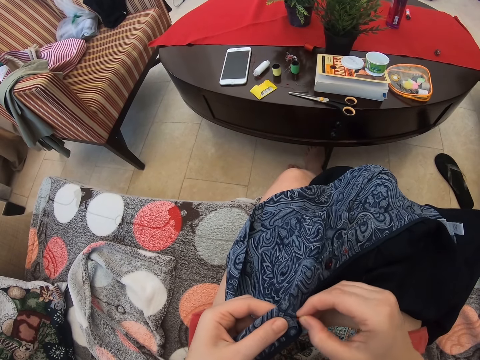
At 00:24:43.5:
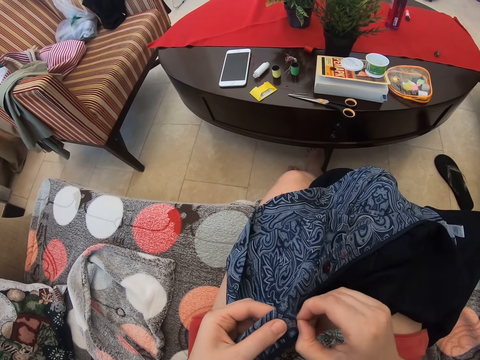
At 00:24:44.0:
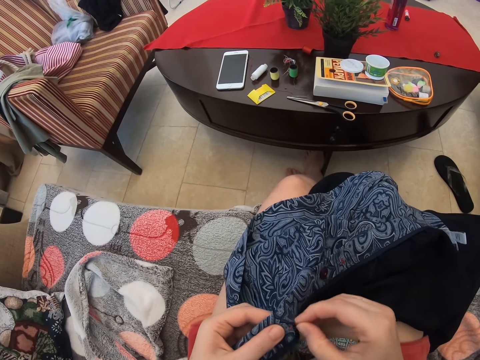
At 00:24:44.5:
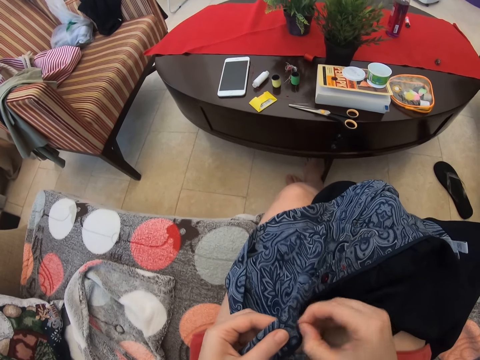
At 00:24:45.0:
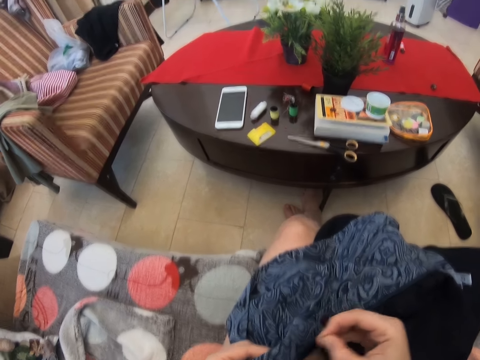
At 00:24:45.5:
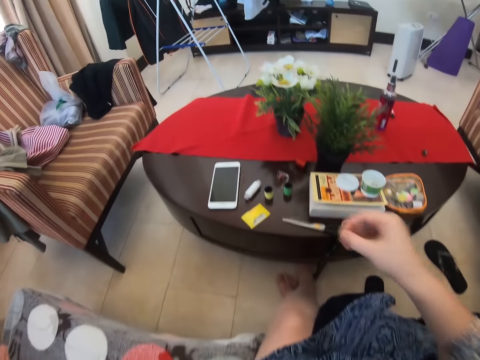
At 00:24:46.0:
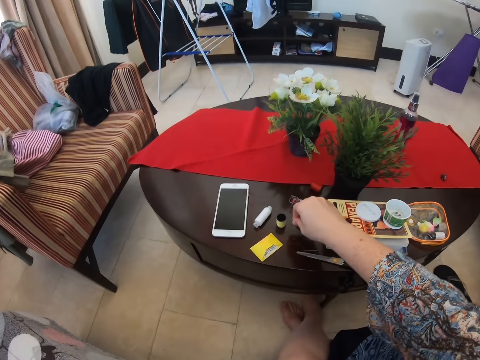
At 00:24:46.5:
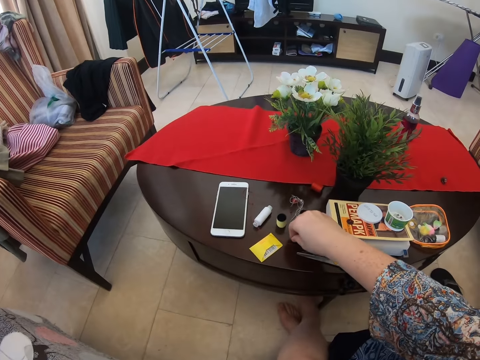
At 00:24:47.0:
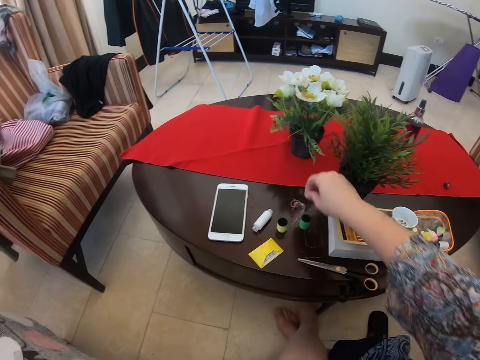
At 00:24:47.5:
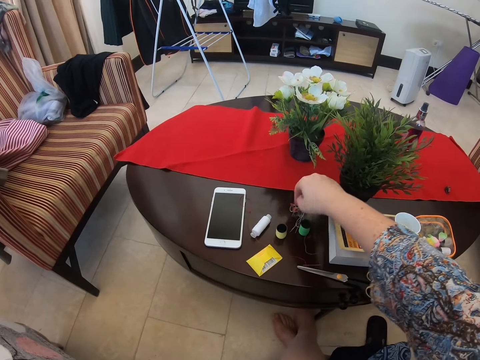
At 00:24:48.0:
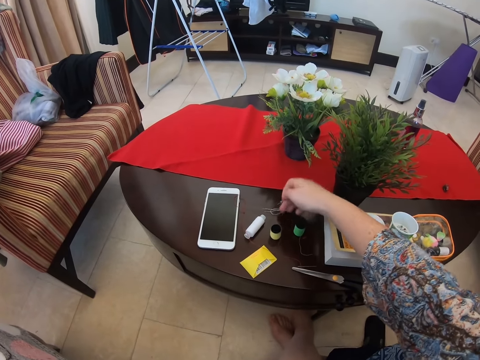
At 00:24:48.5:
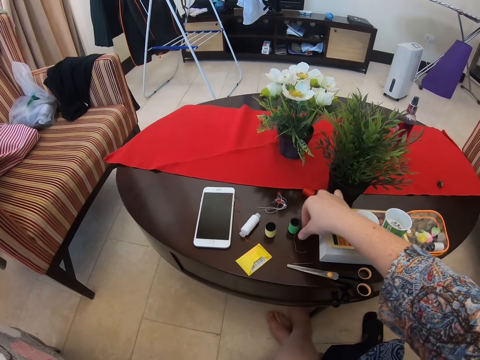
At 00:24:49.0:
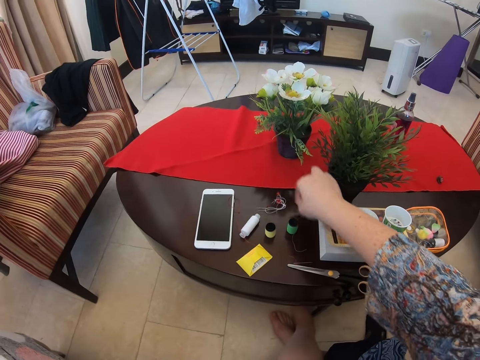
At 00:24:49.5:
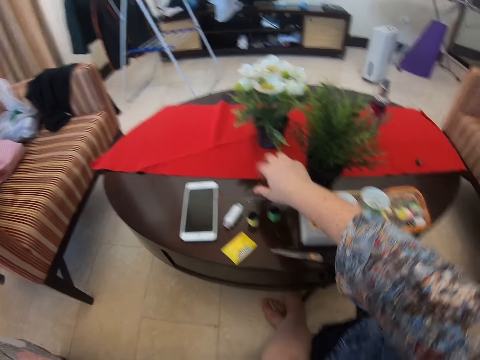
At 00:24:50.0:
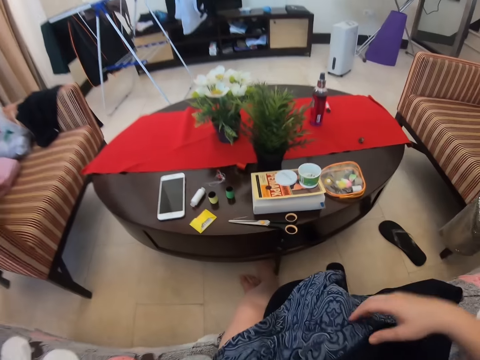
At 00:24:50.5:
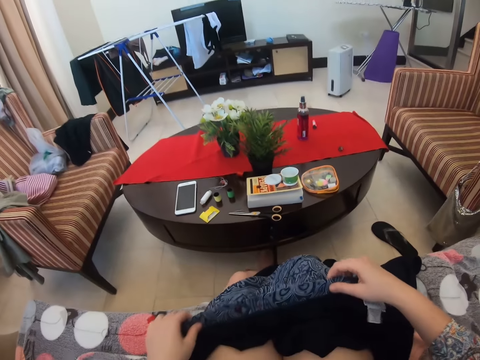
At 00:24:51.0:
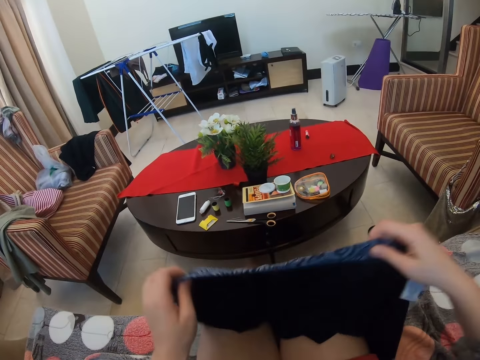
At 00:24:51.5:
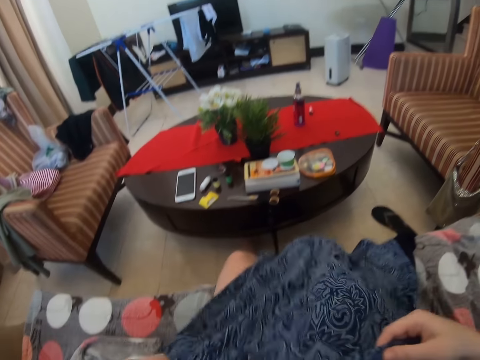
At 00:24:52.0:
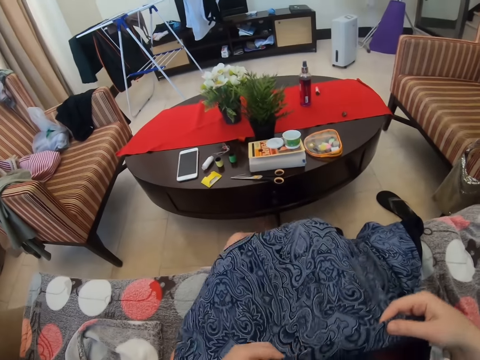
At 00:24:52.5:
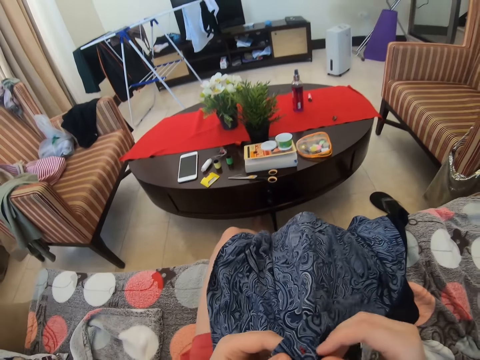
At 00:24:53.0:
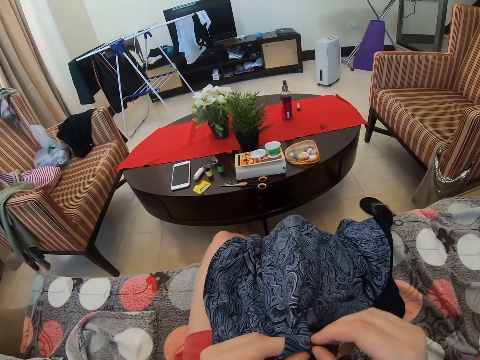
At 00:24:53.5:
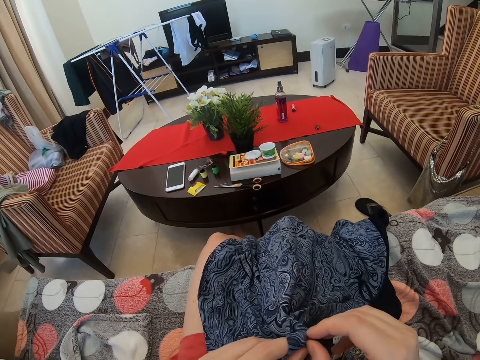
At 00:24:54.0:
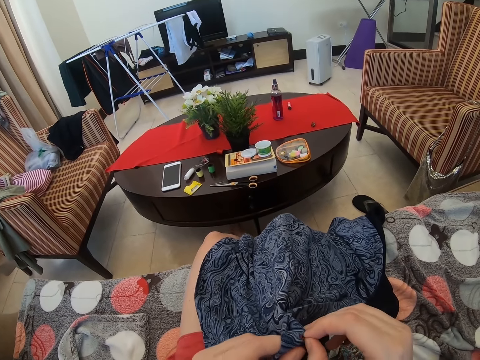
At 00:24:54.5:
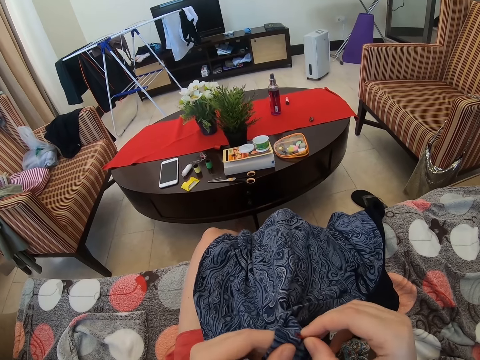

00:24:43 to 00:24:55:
The camera wearer puts the thread on the table. They move the thread on the table. They stretch the cloth.

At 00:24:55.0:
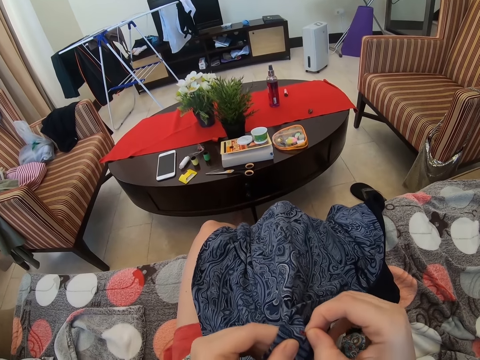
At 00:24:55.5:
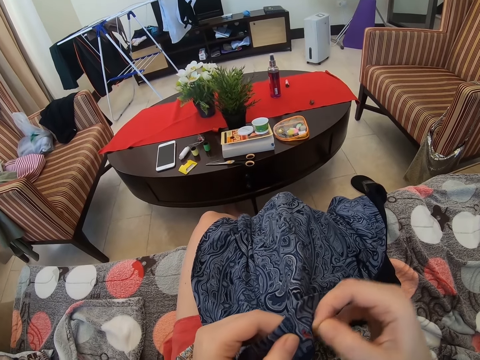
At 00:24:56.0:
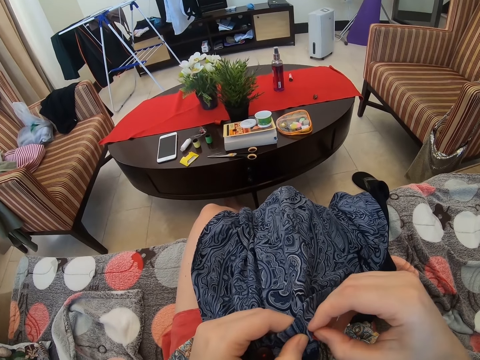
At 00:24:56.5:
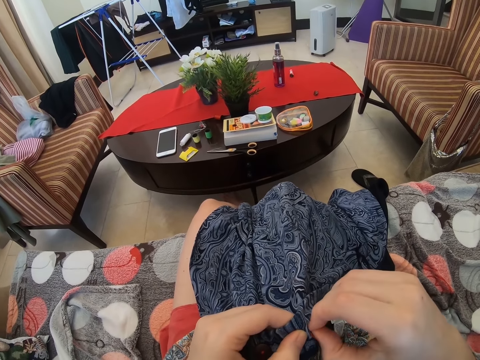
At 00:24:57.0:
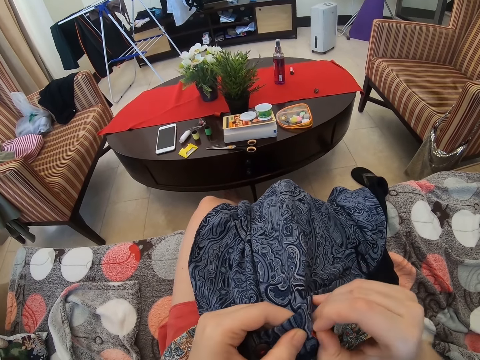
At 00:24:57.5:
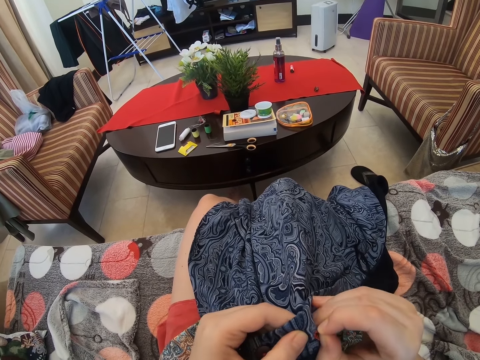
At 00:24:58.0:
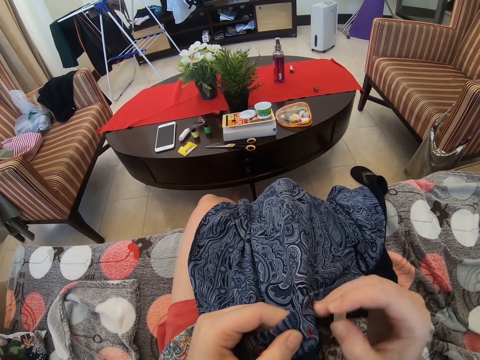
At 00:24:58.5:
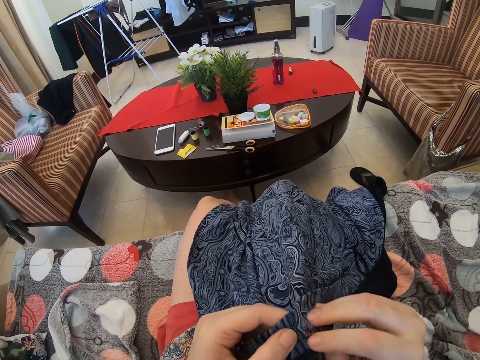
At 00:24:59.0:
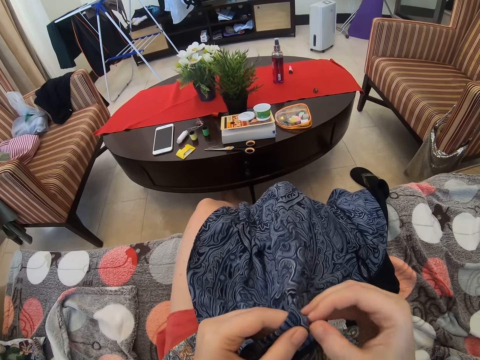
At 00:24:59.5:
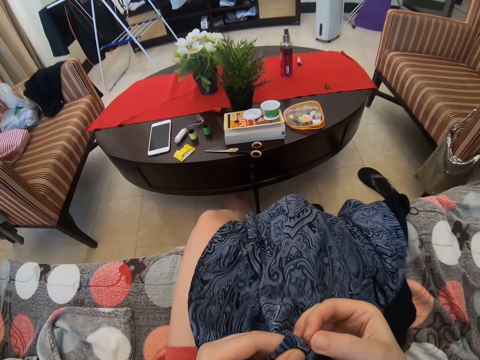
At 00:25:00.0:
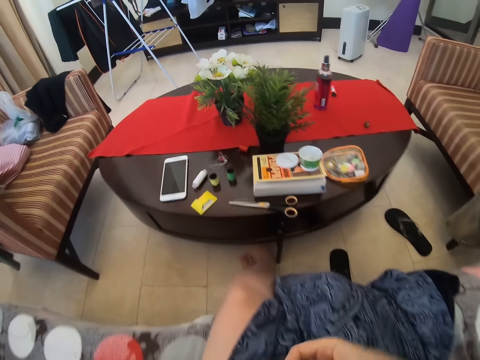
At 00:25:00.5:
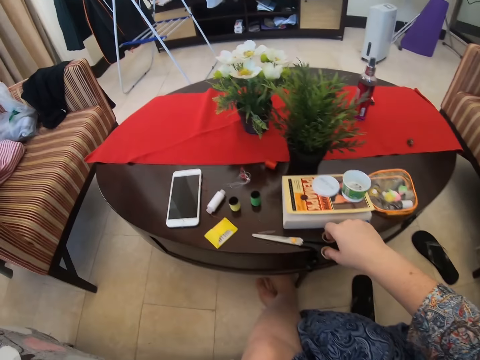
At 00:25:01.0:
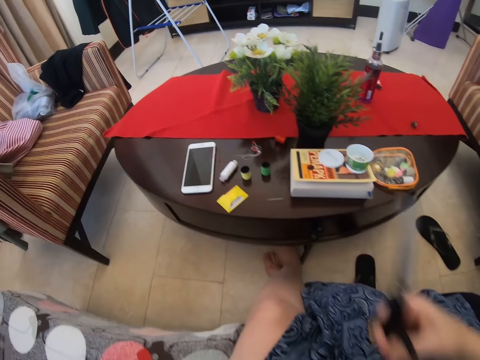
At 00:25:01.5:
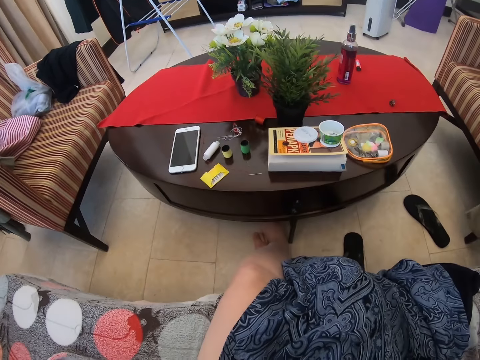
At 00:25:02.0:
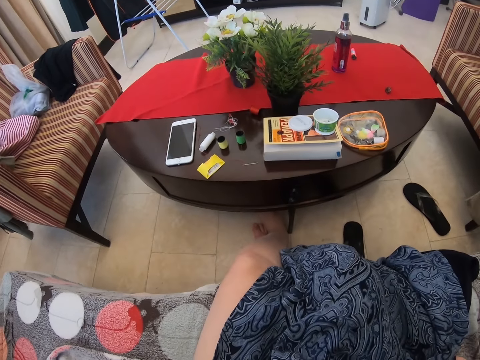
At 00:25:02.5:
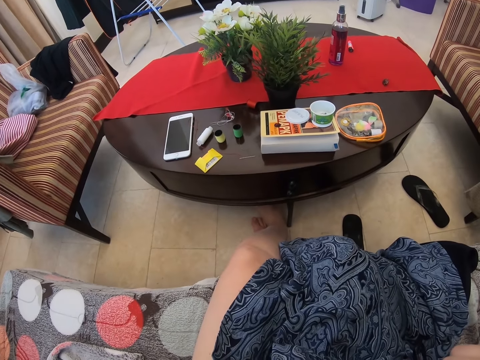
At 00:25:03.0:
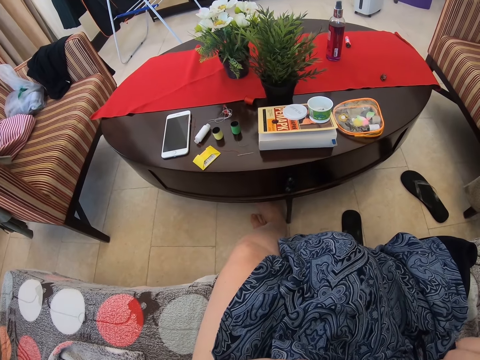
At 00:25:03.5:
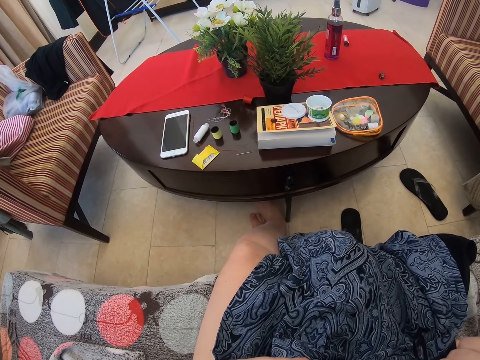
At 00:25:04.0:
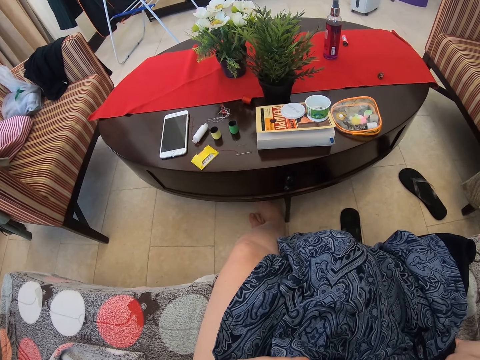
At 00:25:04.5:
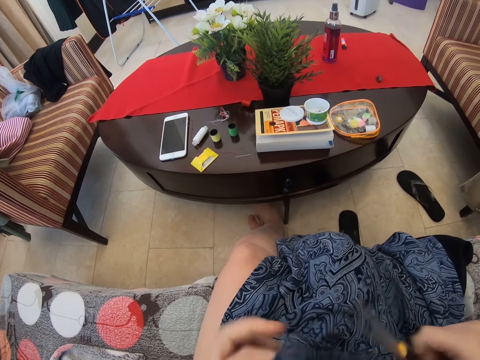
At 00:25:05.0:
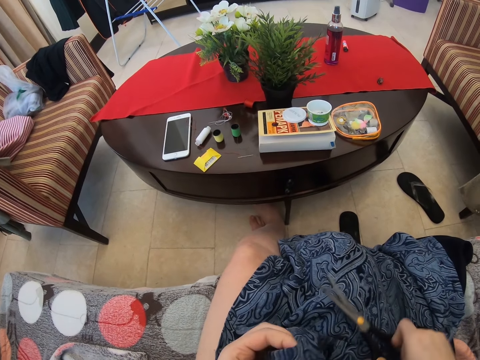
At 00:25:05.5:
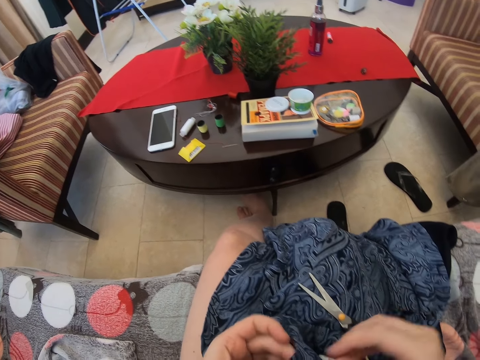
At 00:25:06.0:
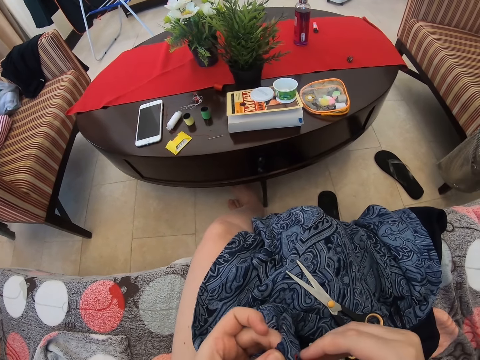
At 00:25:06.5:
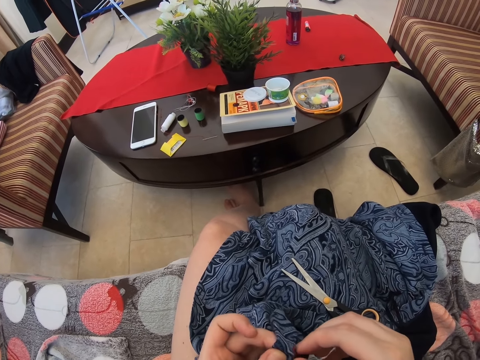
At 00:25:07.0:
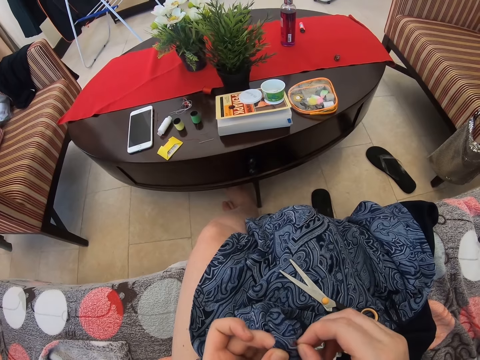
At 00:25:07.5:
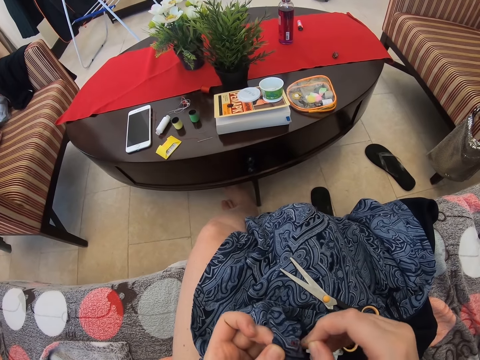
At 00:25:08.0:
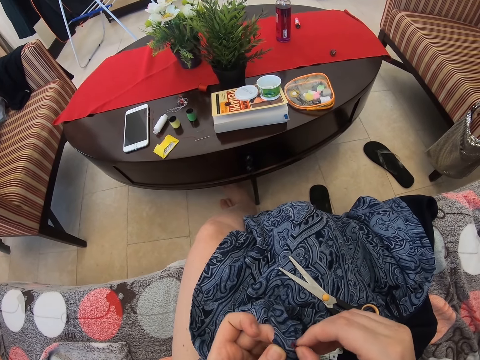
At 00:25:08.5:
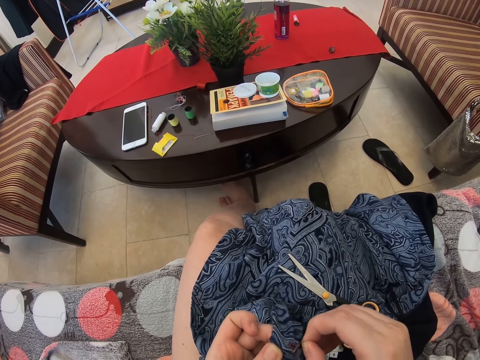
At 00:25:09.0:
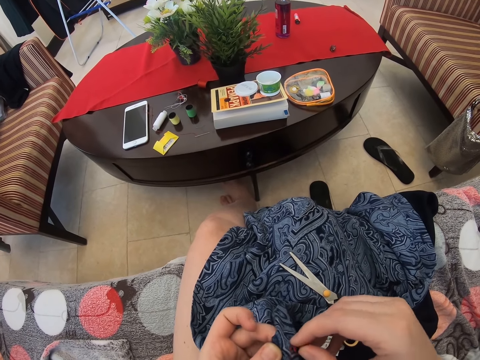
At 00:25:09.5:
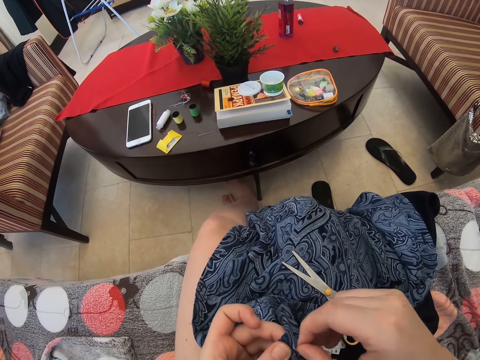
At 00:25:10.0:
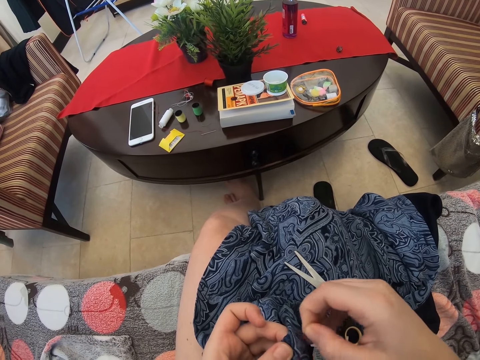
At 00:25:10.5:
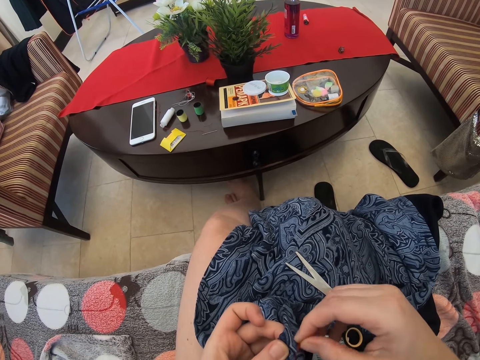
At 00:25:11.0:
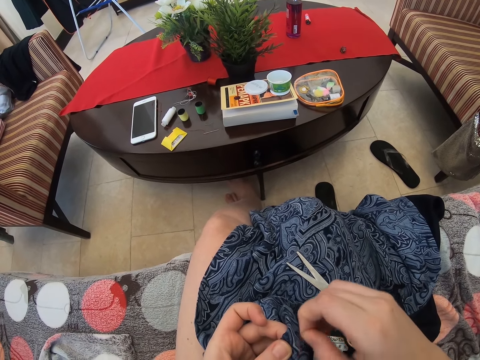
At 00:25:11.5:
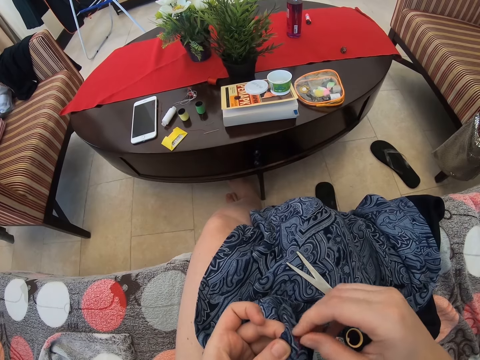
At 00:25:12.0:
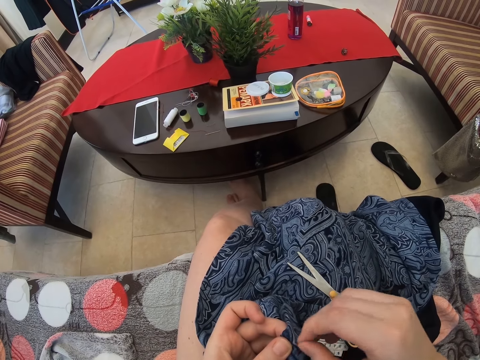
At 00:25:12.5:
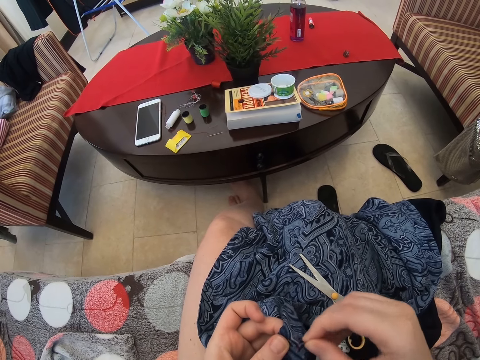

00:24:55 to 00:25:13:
The camera wearer removes the string on the cloth with the right hand. They pull the thread. They take the scissors. They cut the thread with the scissors. They put down the scissors. They remove the string on the cloth with the right hand. They pull the thread.
